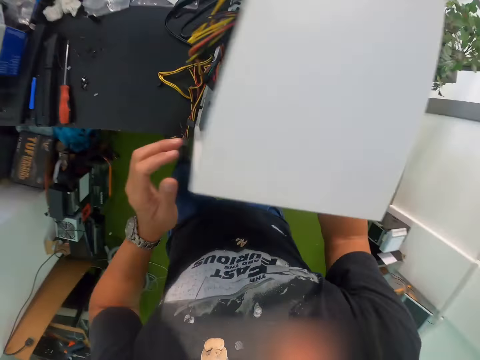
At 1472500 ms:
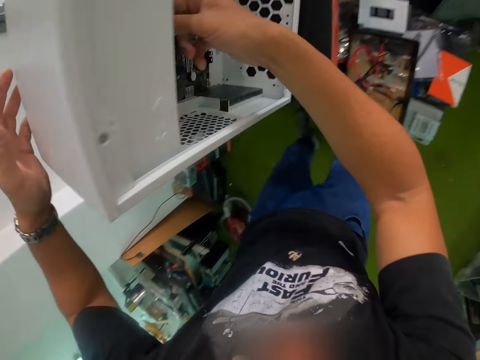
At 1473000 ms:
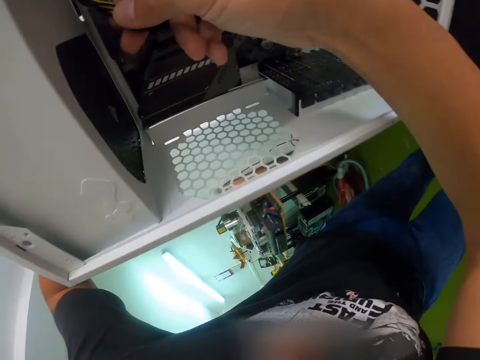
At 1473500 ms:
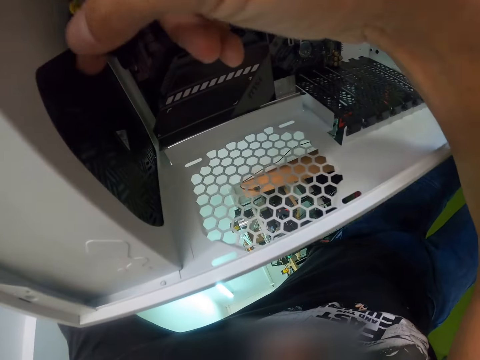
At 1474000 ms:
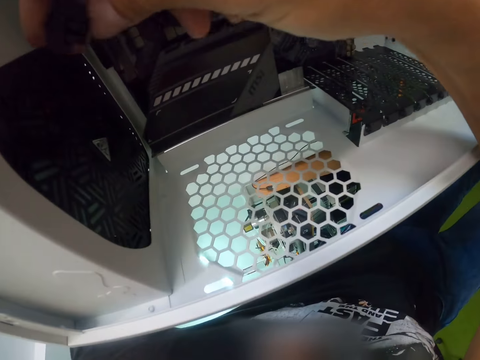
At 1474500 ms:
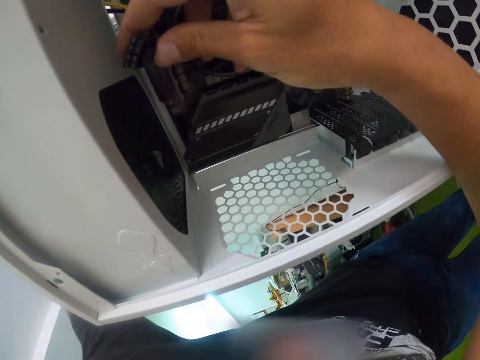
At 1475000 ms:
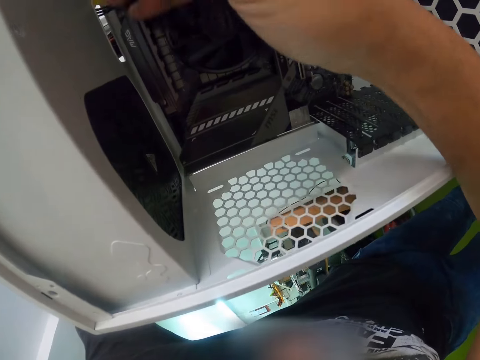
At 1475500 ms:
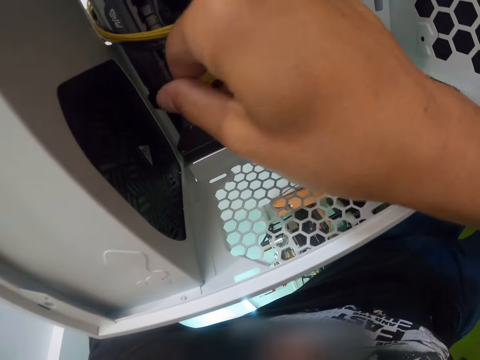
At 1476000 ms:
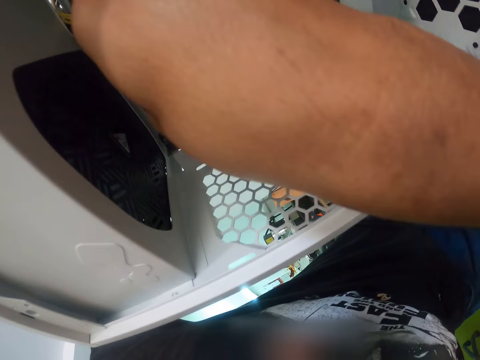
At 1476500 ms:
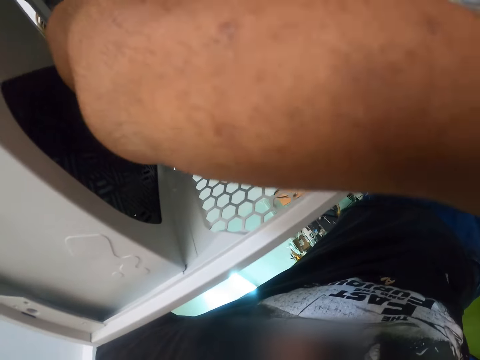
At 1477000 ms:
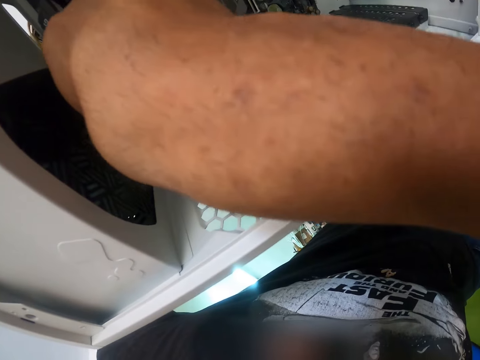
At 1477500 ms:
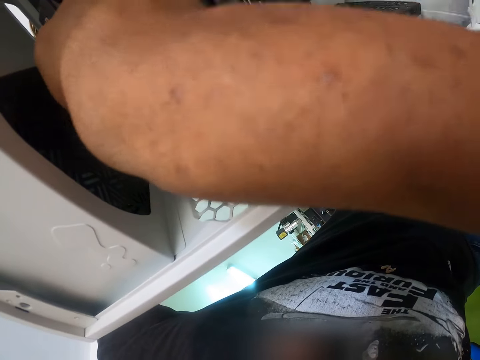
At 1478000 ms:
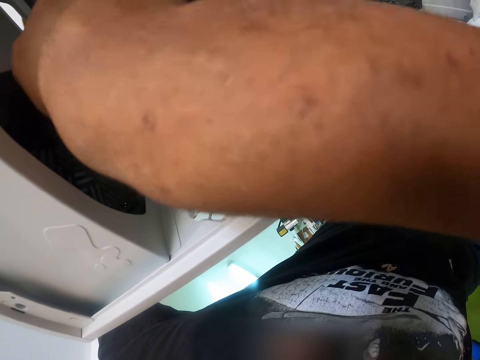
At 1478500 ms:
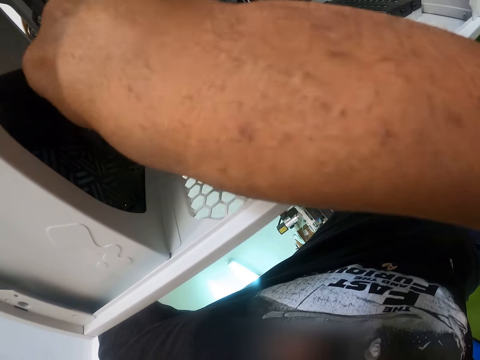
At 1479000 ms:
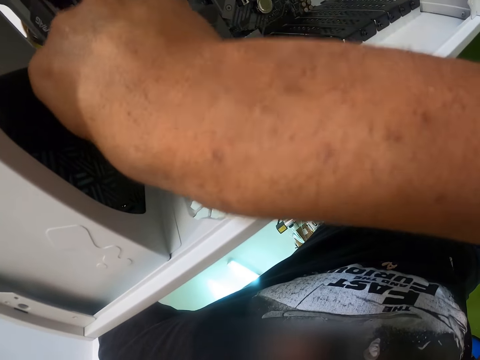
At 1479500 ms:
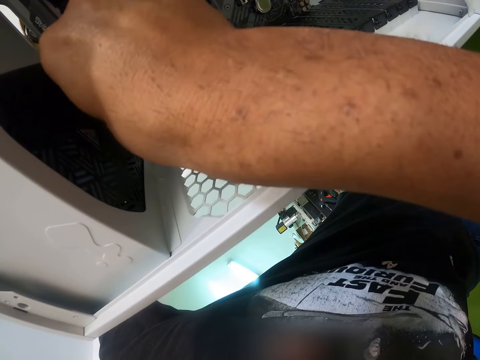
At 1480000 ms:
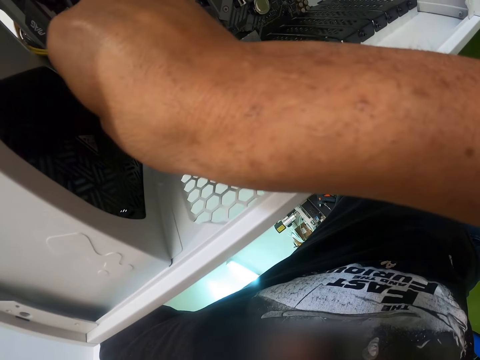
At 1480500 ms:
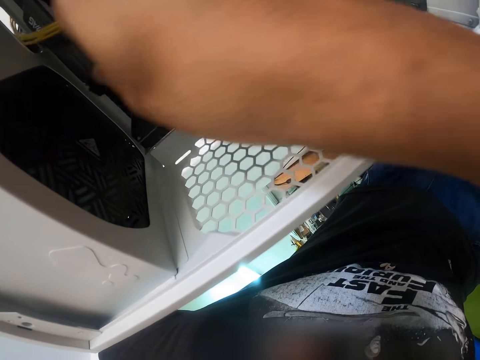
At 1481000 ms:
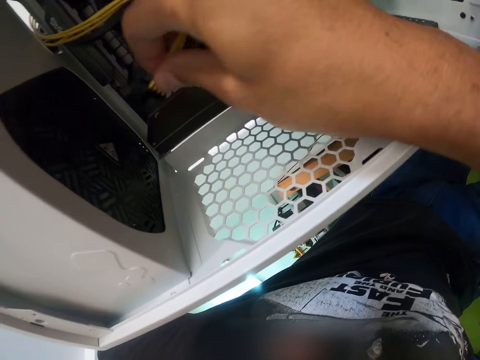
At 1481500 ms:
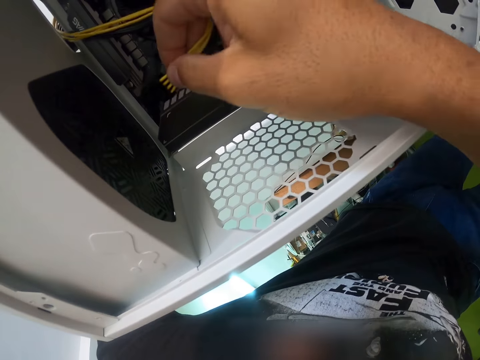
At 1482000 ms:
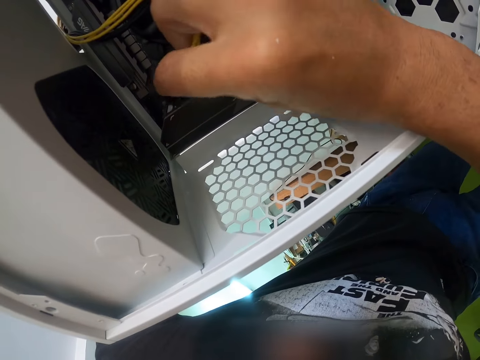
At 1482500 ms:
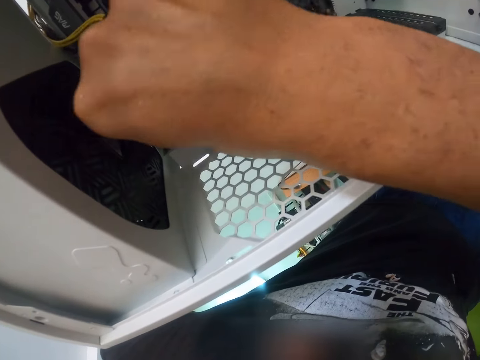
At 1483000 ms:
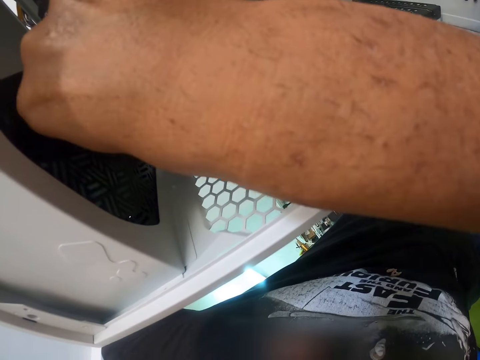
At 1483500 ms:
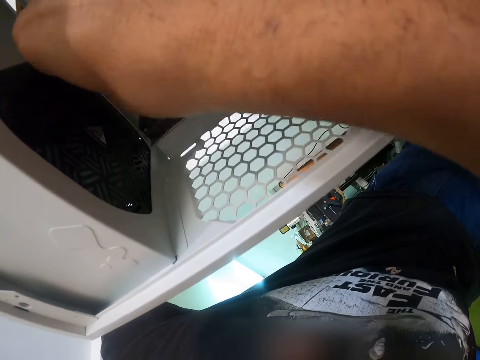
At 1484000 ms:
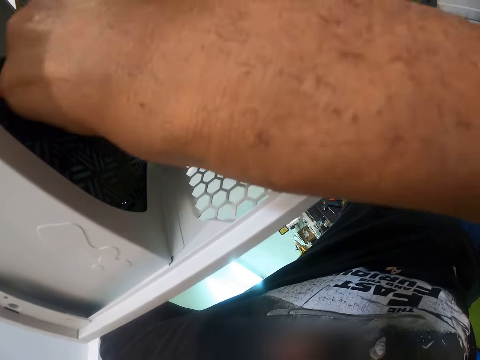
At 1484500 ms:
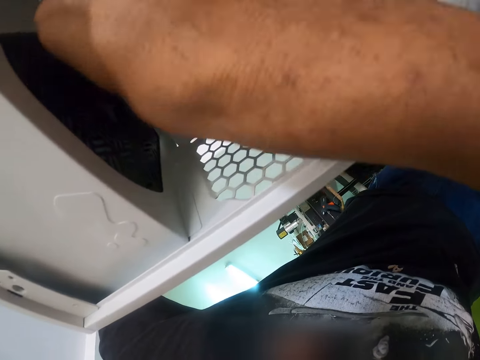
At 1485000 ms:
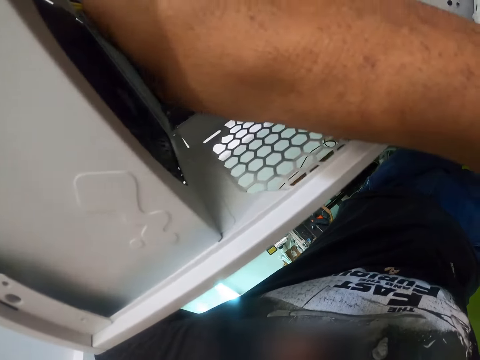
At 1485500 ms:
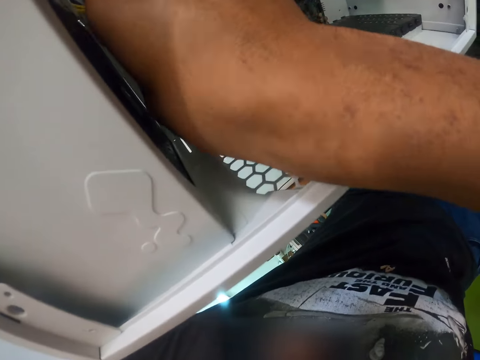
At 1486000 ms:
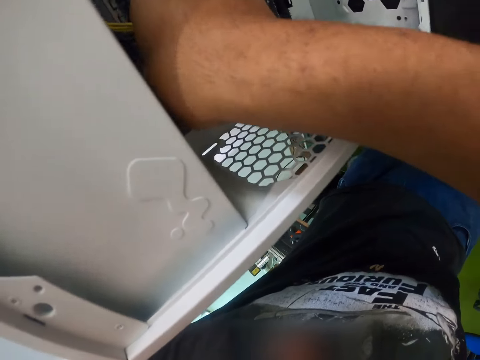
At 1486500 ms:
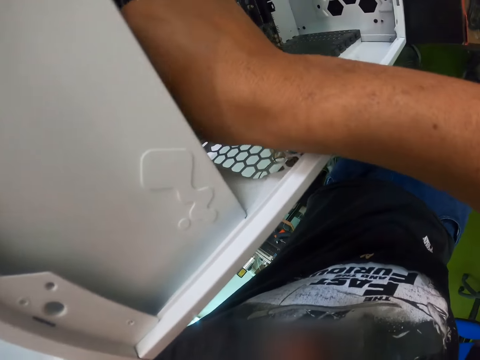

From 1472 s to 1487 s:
The camera wearer plugs the wire connector into the computer case with his right hand.

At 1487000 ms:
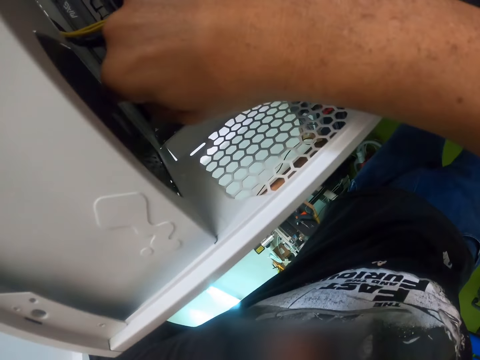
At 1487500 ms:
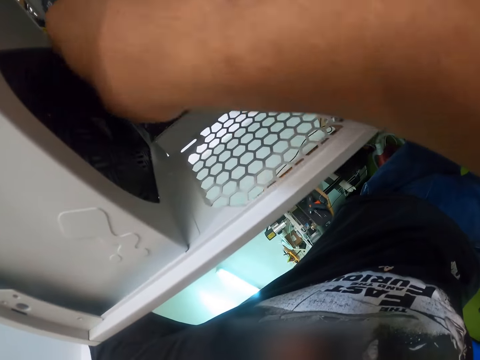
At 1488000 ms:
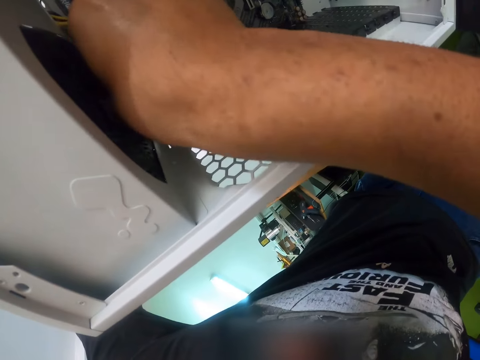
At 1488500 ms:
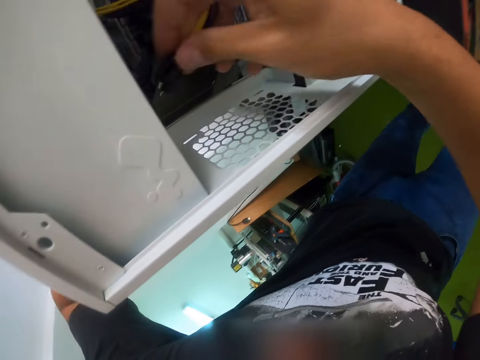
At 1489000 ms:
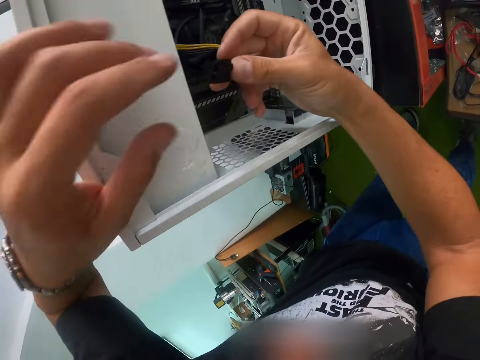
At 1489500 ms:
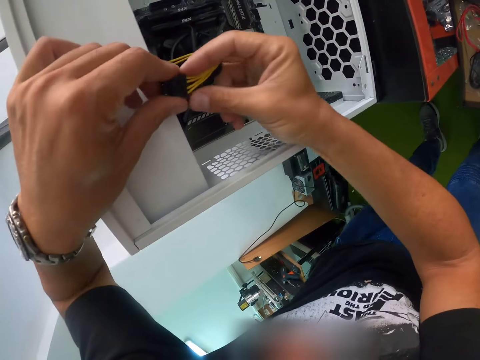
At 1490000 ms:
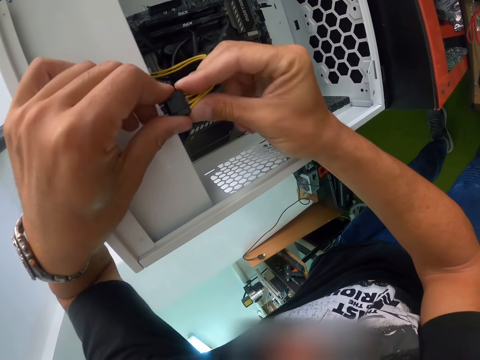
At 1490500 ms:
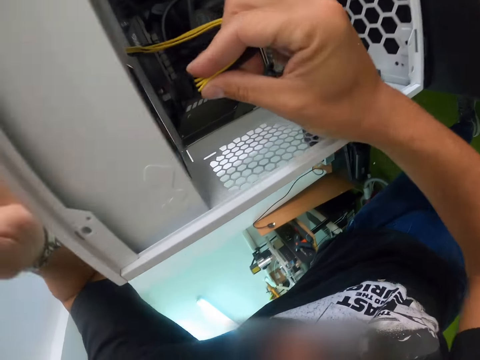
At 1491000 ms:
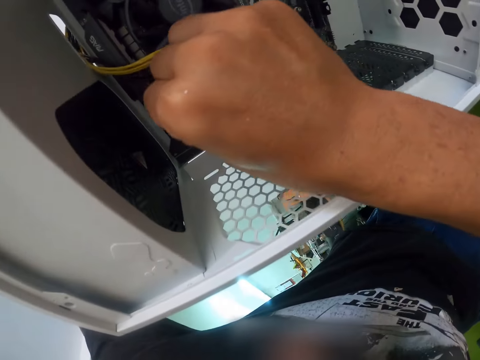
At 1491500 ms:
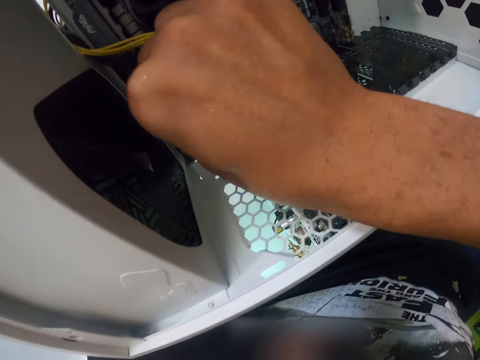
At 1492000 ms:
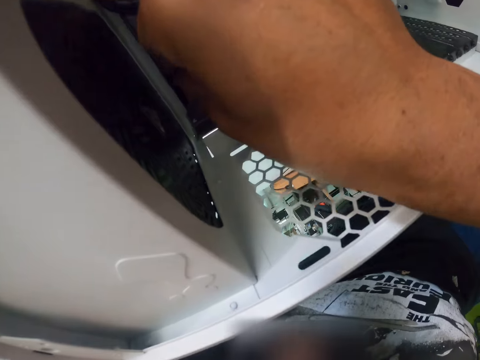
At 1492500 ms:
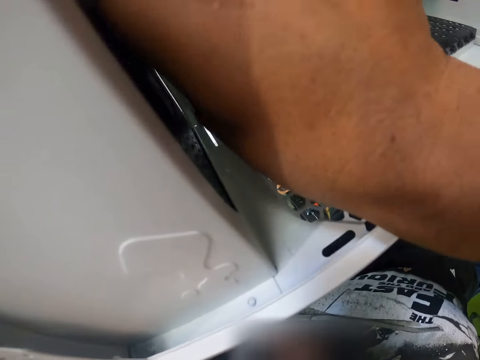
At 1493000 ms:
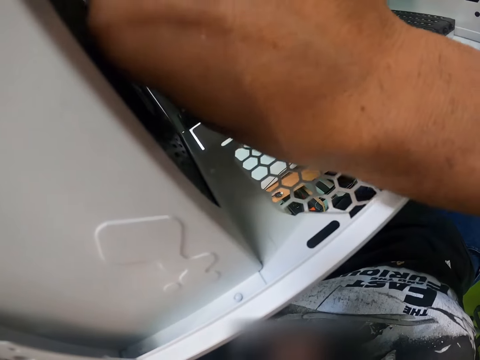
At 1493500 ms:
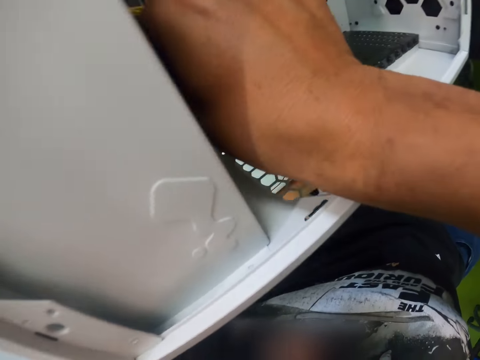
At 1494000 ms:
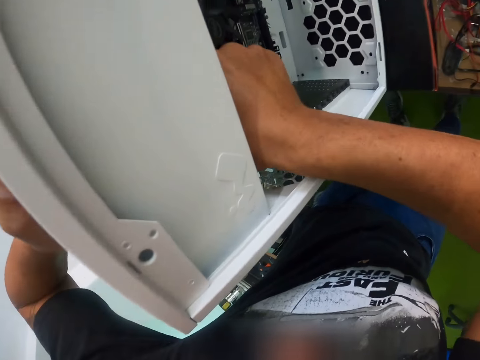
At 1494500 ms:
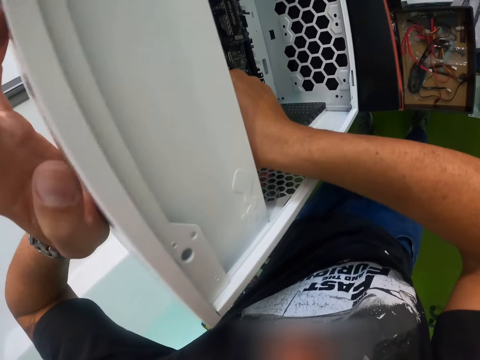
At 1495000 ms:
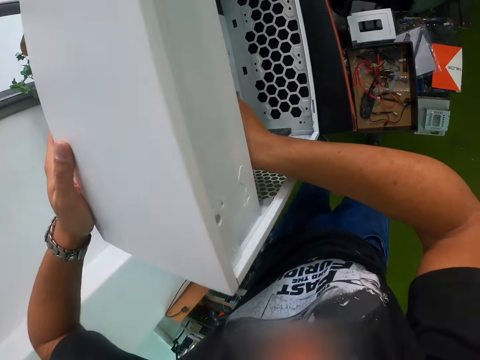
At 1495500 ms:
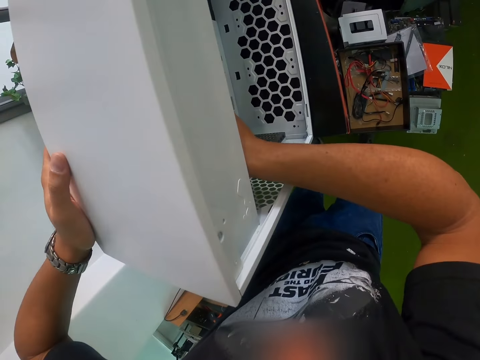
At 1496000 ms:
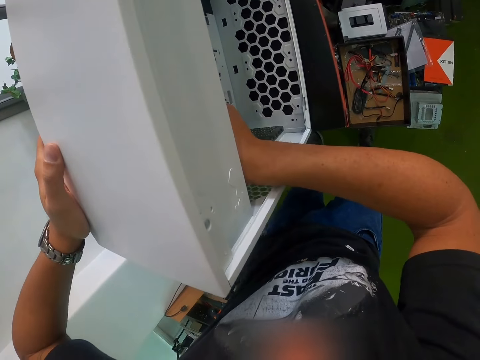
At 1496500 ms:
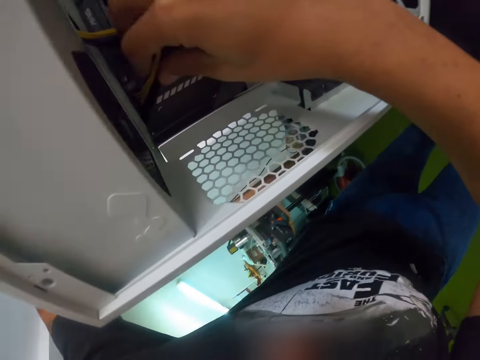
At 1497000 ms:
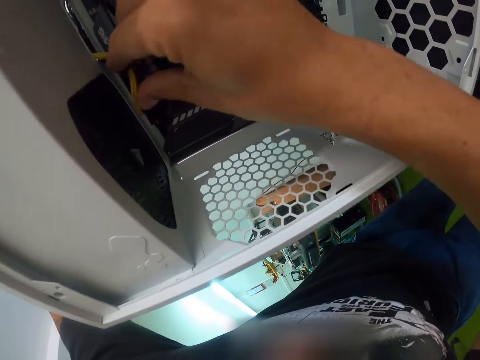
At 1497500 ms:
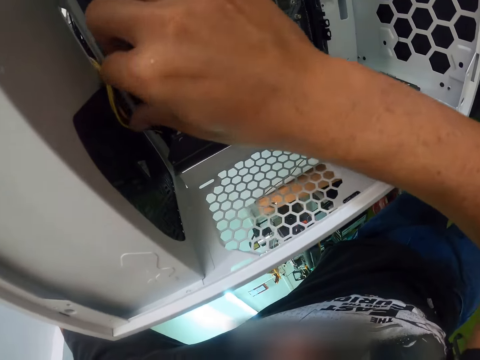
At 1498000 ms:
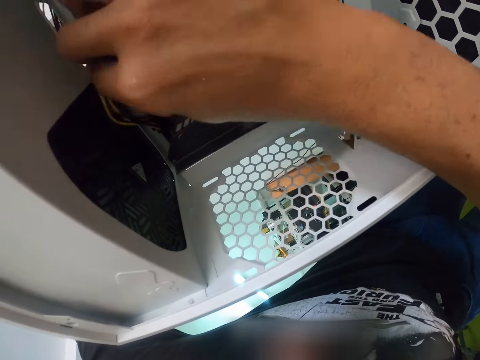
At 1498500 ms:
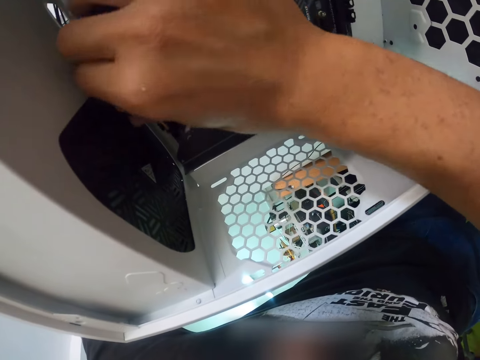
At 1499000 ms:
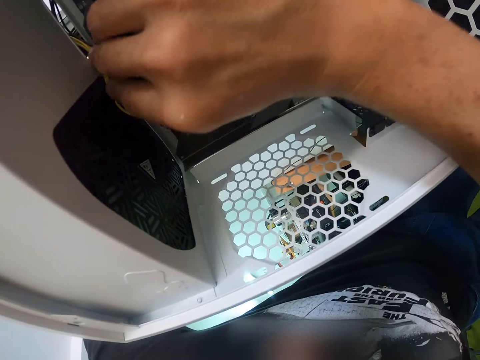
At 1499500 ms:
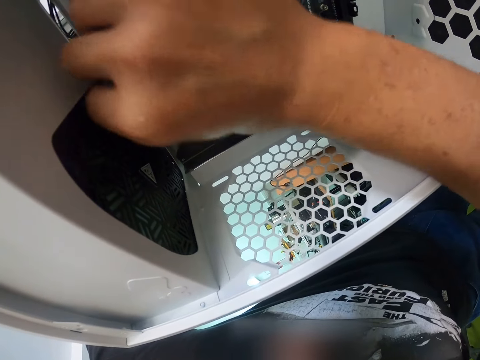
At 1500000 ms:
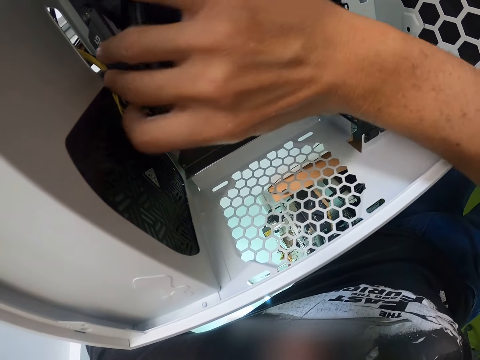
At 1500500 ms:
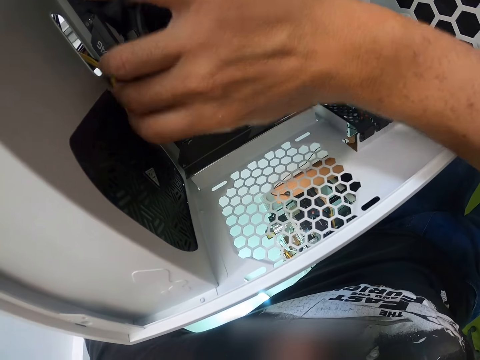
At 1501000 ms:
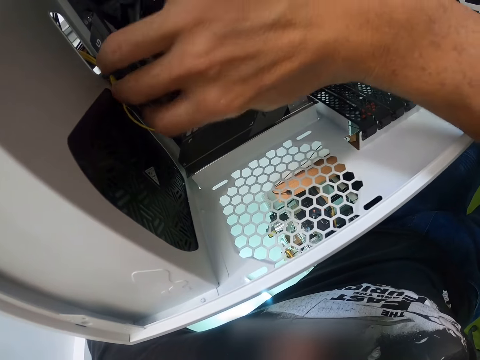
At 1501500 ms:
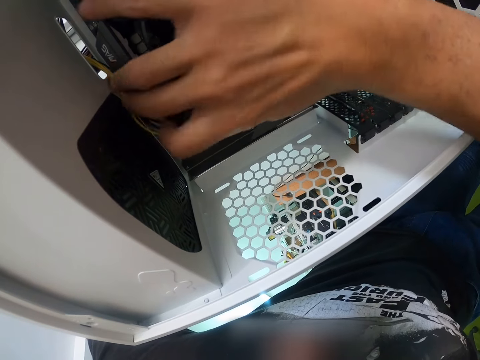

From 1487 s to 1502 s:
The camera wearer adjusts the wire connector with both hands. He plugs the wire connector into the computer case with his right hand. He holds the computer case with his left hand. He arranges the bunch of wires in the computer case with his right hand.
